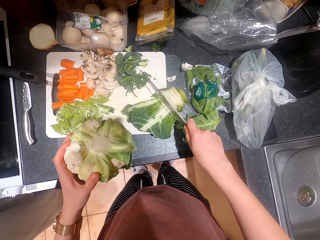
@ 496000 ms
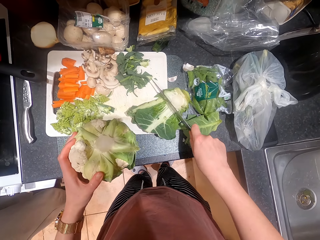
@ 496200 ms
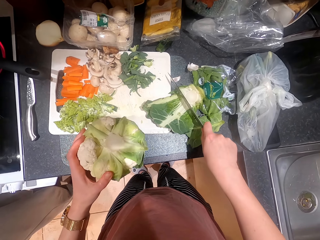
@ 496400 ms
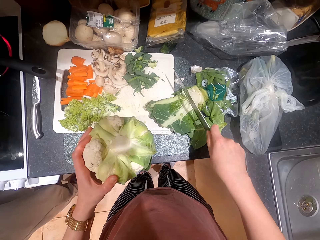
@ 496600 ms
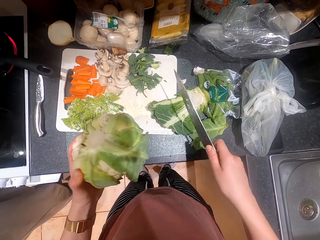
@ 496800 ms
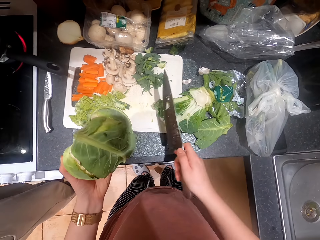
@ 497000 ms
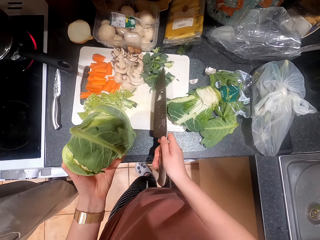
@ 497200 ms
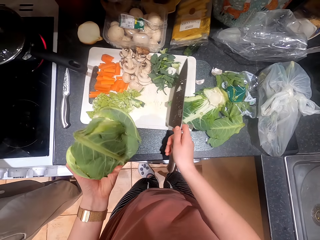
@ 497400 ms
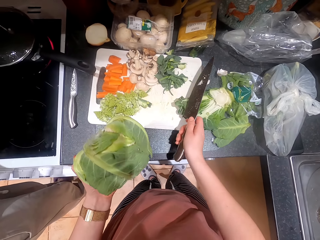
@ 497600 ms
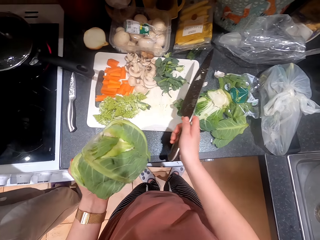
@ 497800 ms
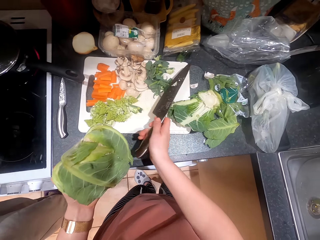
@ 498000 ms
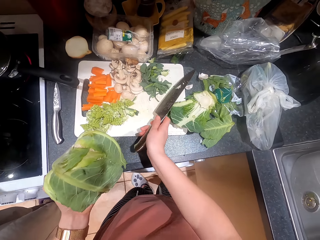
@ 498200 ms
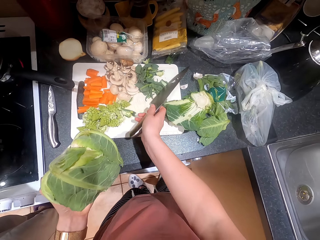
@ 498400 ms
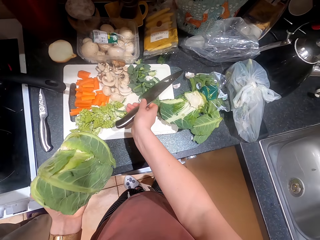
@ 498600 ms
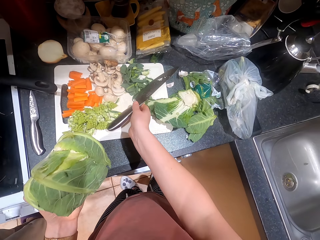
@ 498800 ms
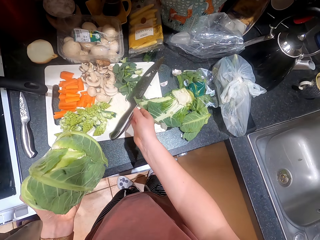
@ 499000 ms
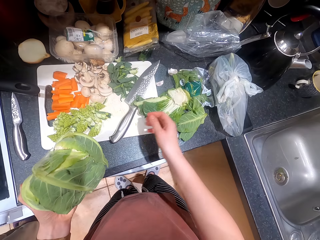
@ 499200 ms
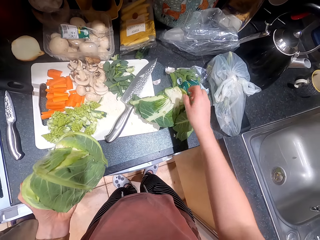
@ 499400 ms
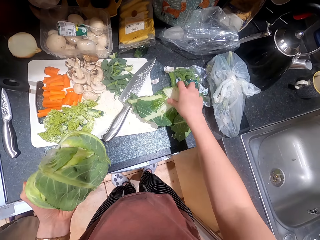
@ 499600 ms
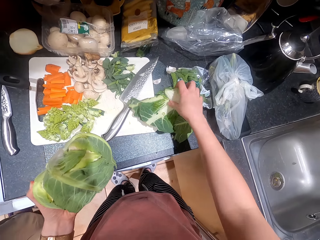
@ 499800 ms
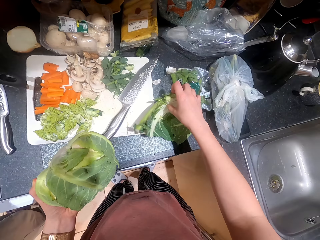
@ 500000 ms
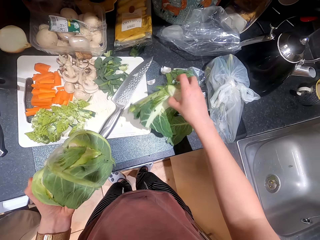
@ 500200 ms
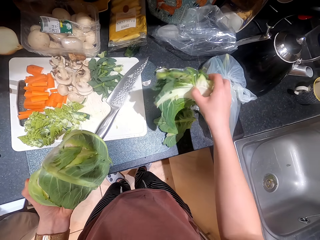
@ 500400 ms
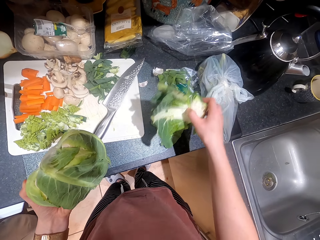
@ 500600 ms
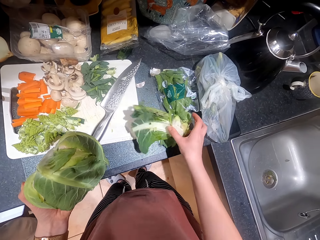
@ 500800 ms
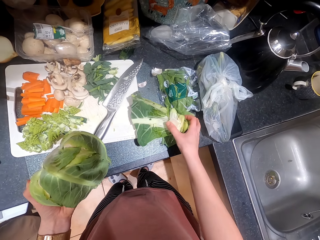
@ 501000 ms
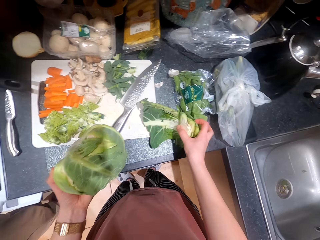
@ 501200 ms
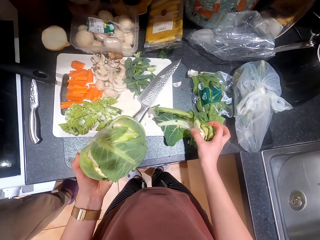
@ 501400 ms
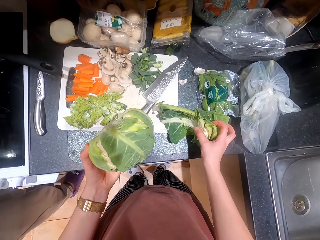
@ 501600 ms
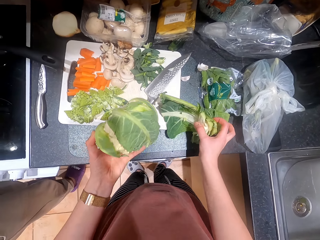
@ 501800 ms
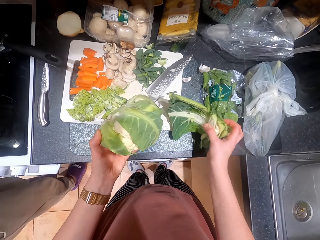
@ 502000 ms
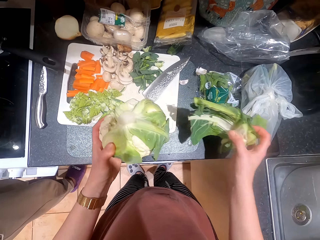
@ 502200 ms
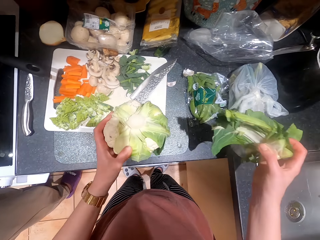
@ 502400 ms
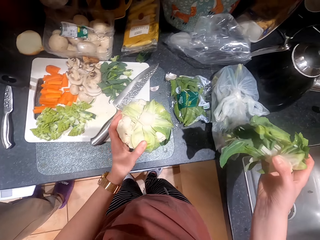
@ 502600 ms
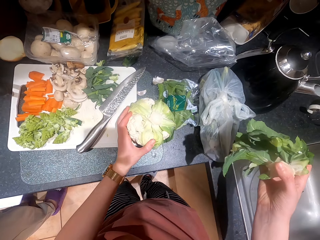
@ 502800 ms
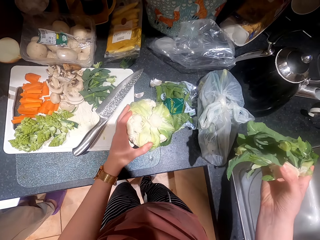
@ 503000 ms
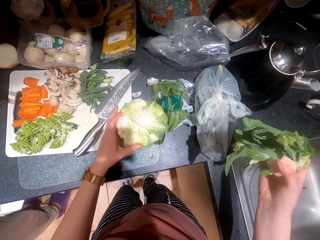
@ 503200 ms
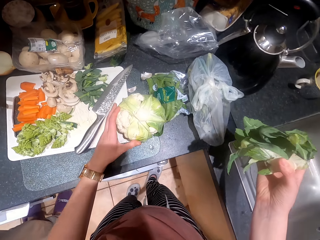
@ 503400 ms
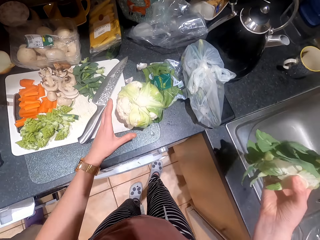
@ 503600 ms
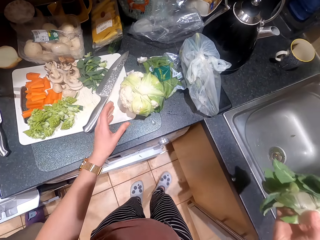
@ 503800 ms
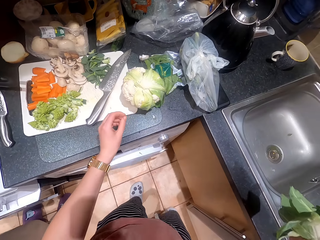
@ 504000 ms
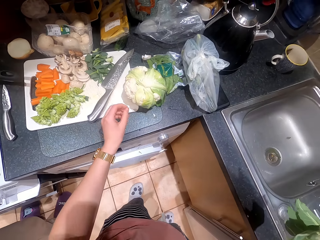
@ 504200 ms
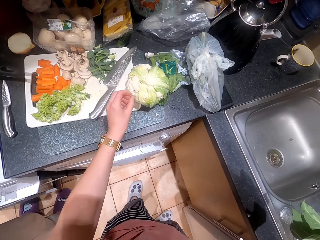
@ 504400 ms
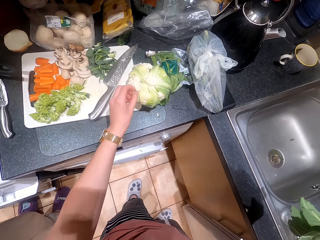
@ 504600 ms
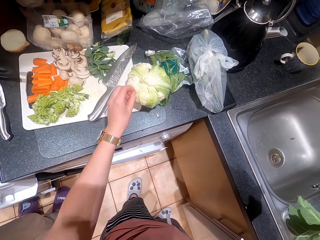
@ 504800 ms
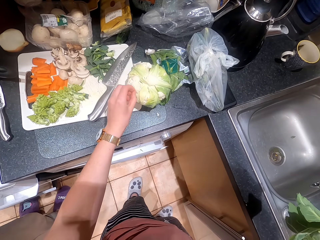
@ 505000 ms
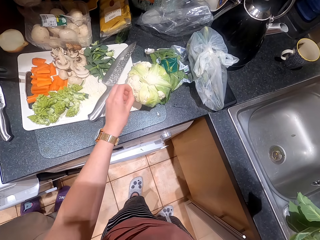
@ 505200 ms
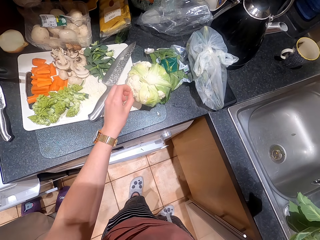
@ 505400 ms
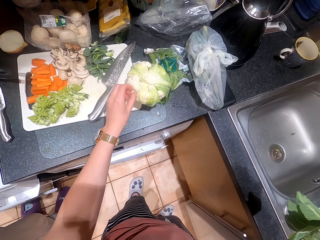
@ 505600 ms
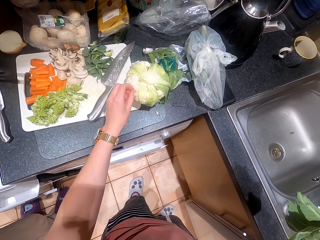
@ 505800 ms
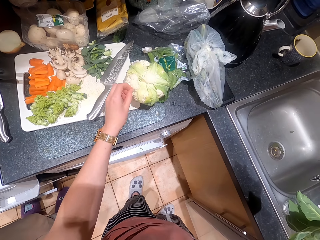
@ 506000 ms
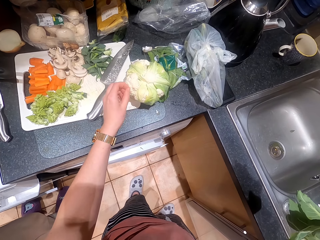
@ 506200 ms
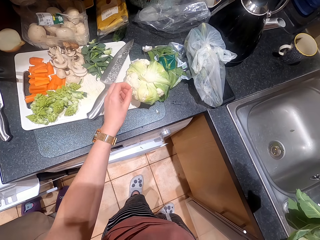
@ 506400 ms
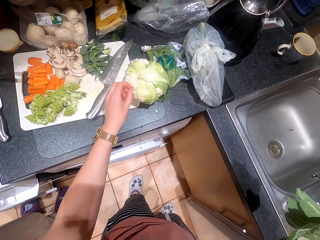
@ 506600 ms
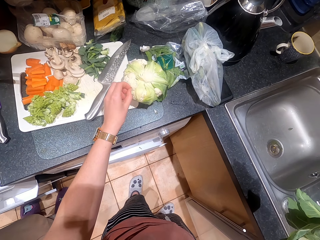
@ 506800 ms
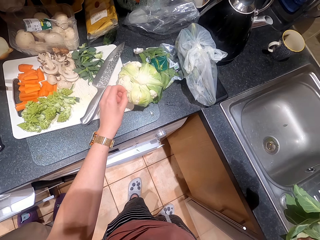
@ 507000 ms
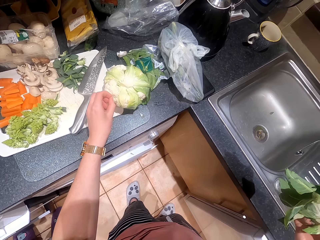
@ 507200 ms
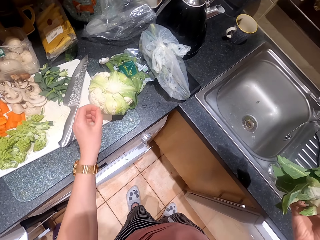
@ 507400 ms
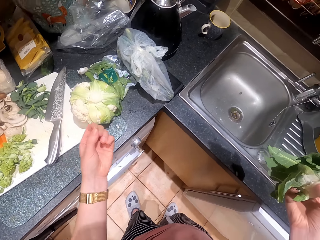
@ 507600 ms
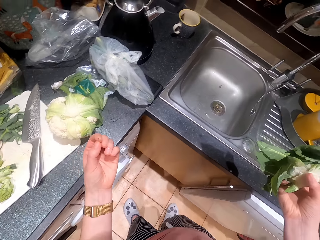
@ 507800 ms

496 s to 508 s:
The camera wearer converses with a woman. They drop the knife. They hold cauliflower leaves. They drop the cauliflower. They converse with the woman.

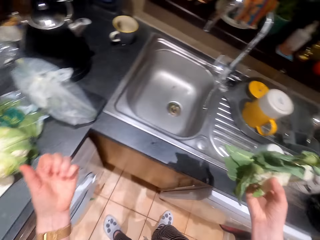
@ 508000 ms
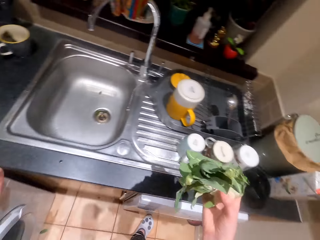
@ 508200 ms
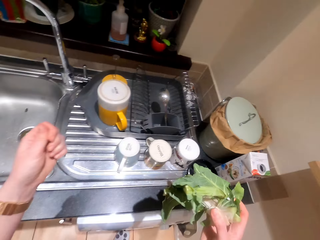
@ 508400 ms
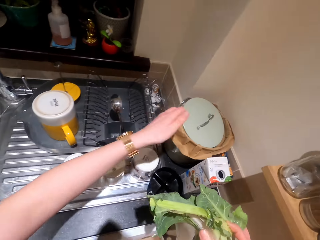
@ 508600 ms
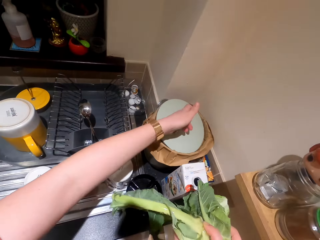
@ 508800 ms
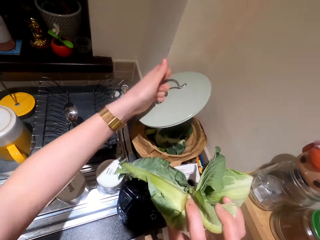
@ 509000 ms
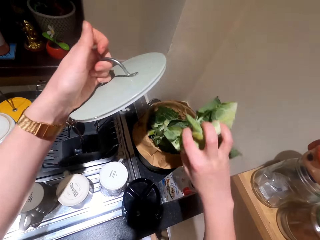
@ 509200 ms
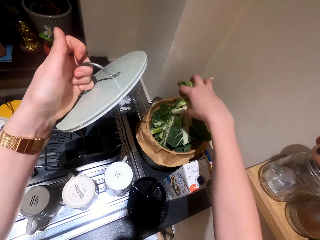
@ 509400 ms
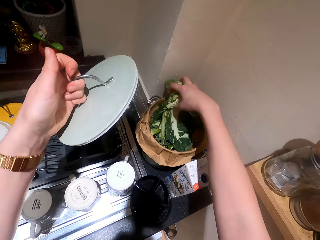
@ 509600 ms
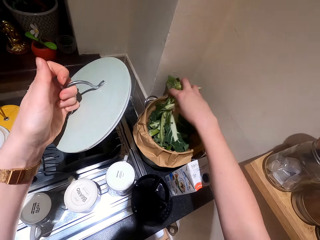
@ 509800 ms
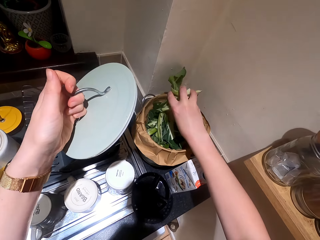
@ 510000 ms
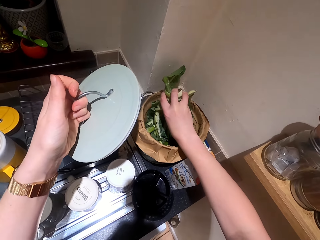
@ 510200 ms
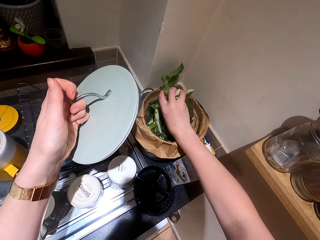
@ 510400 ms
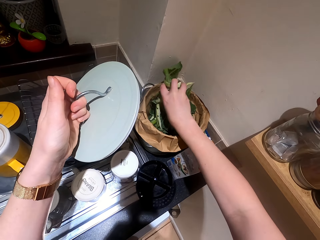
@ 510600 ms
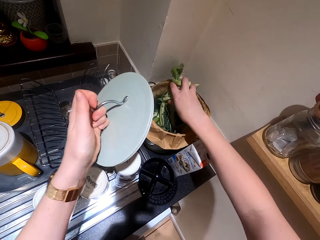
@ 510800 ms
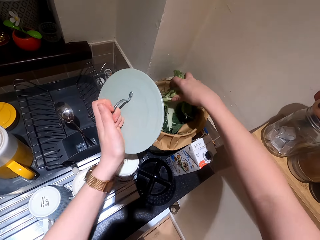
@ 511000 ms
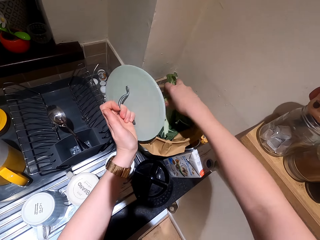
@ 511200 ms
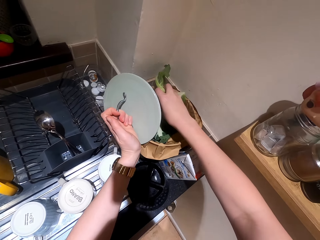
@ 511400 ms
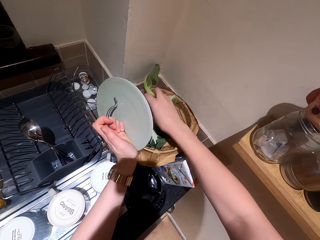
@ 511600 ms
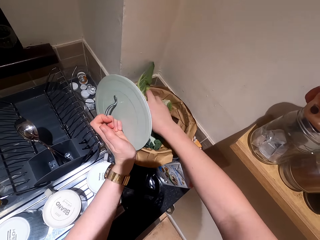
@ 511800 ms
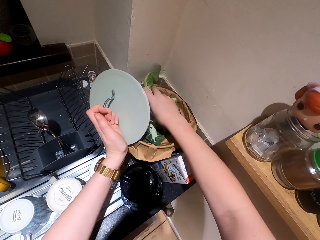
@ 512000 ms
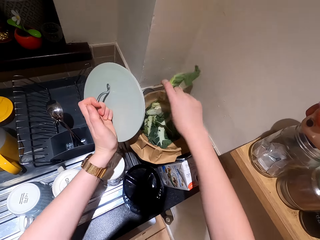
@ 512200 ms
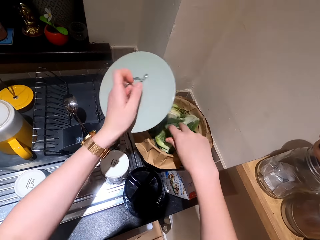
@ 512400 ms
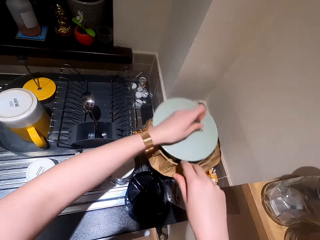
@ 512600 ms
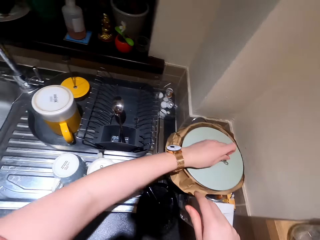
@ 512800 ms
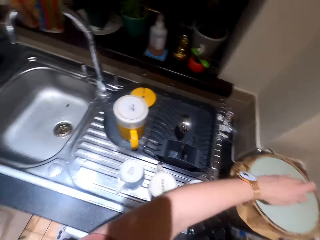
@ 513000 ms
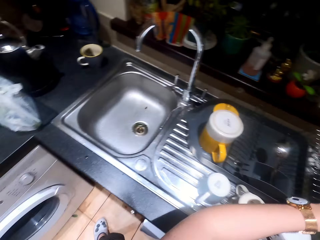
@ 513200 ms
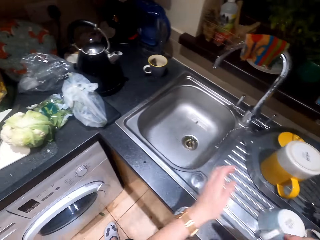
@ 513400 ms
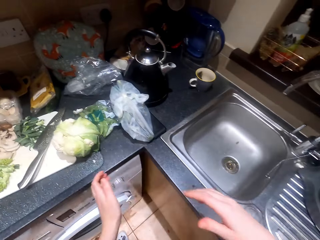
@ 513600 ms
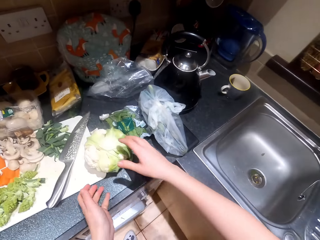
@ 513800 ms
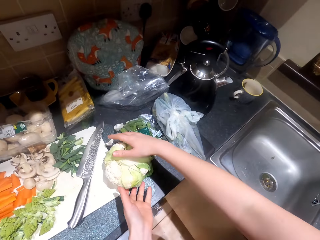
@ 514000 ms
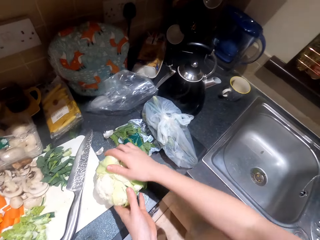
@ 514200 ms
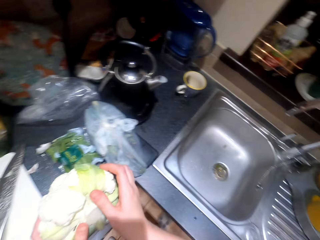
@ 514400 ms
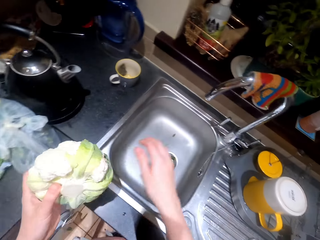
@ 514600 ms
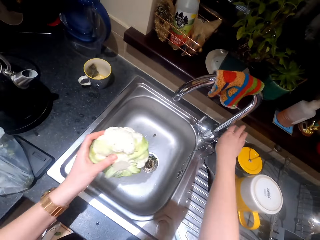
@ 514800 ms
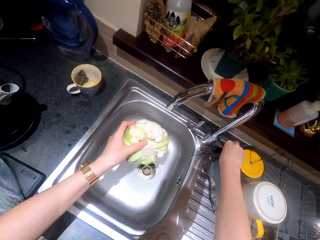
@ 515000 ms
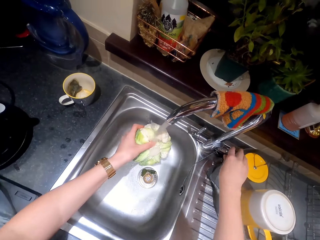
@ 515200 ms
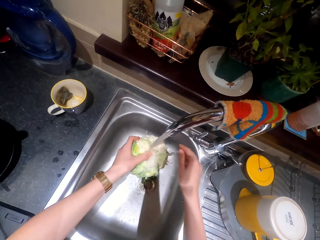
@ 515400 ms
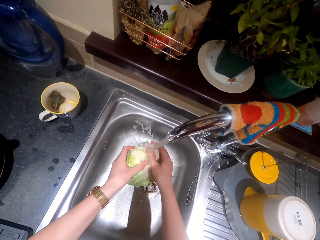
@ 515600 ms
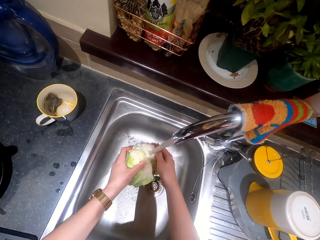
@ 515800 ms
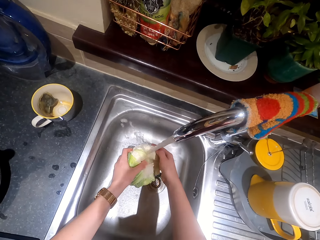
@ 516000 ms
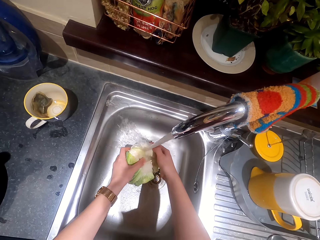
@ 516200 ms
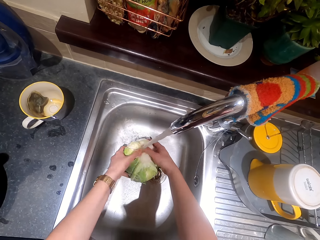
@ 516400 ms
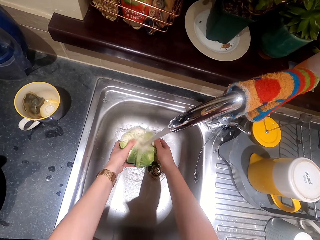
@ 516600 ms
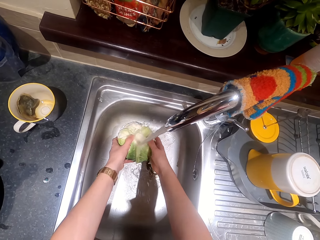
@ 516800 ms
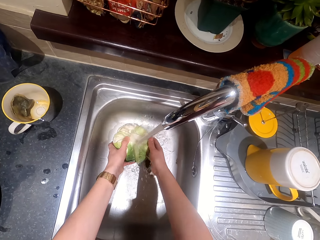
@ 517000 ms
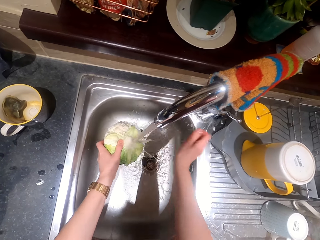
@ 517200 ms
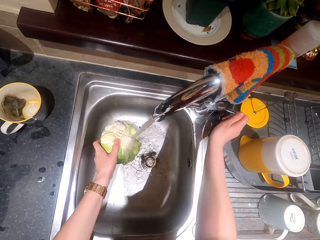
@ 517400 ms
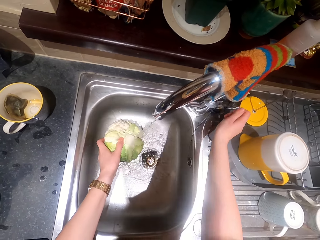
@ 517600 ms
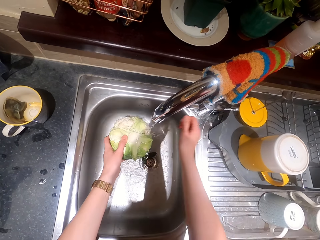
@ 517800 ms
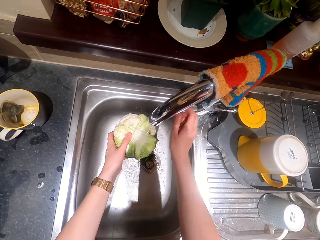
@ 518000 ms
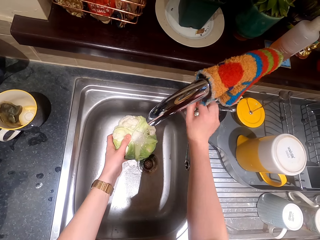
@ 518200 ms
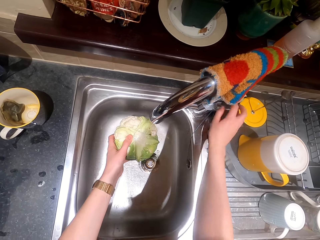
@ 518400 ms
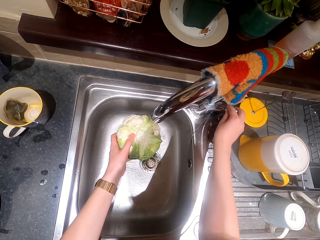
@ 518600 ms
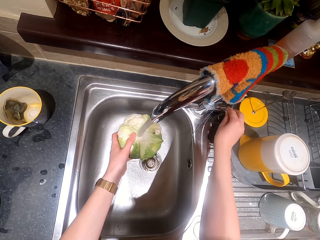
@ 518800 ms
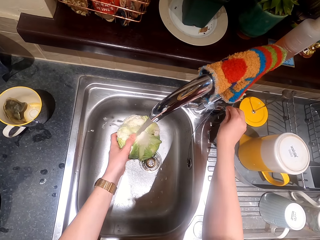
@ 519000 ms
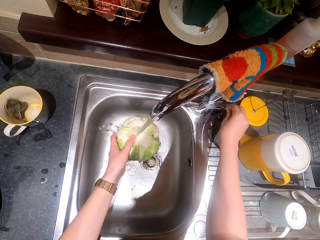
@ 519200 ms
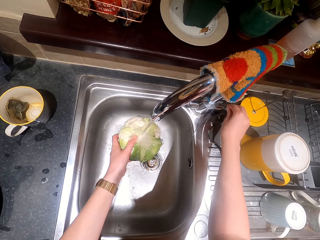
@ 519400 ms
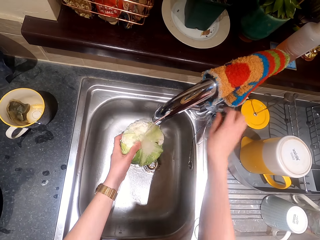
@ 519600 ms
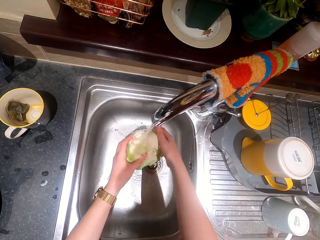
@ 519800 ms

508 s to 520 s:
The camera wearer opens the bin. They drop the cauliflower leaves in the bin. They close the bin. They pick the cauliflower. They wash the cauliflower. They regulate the tap.
